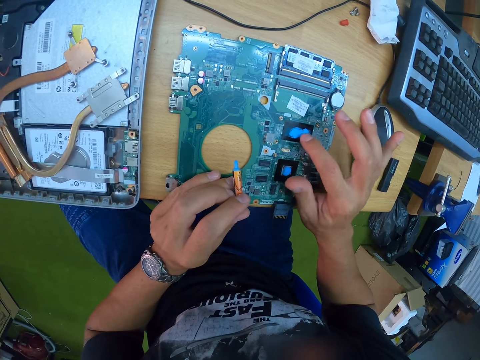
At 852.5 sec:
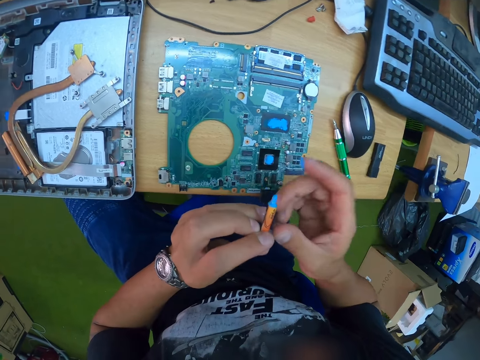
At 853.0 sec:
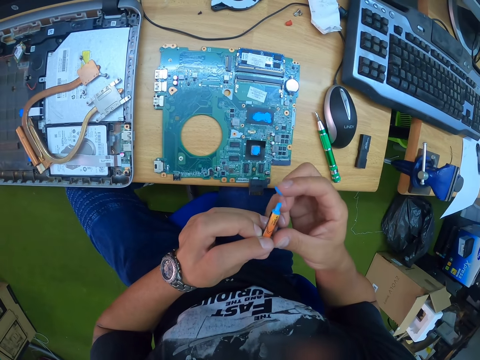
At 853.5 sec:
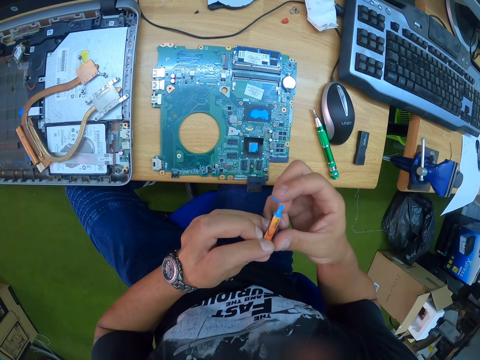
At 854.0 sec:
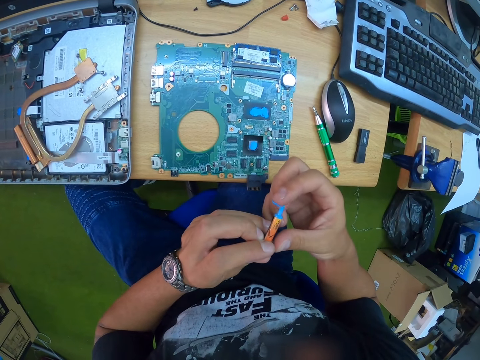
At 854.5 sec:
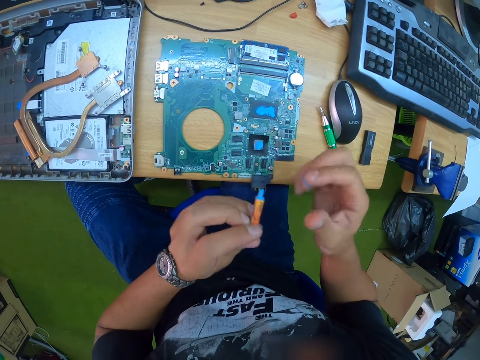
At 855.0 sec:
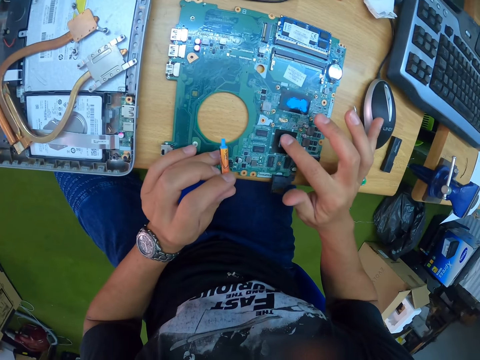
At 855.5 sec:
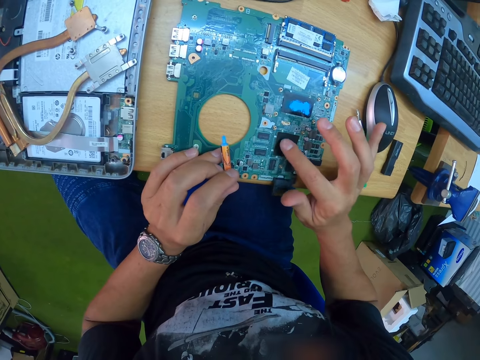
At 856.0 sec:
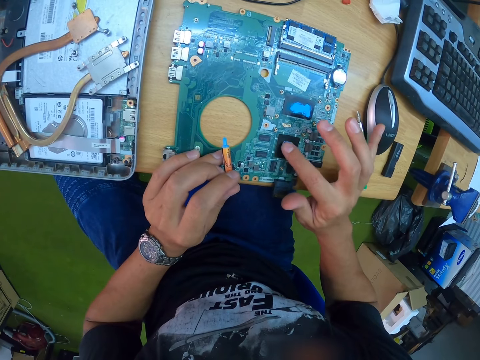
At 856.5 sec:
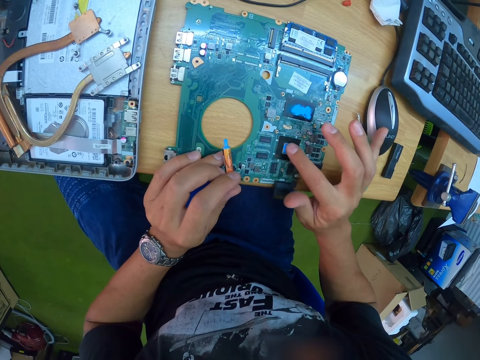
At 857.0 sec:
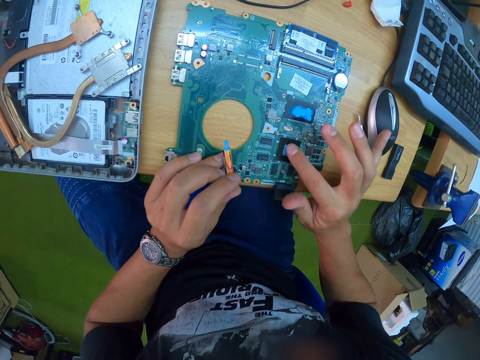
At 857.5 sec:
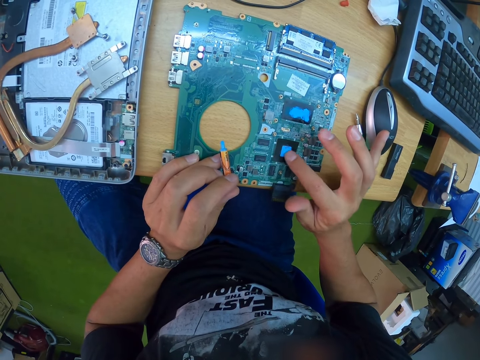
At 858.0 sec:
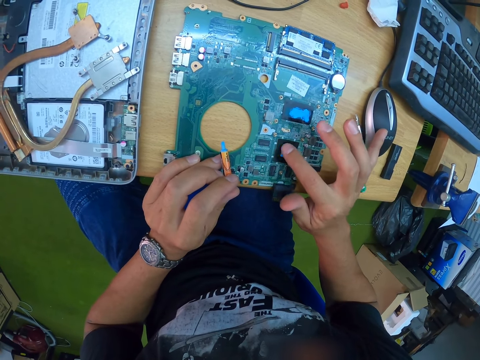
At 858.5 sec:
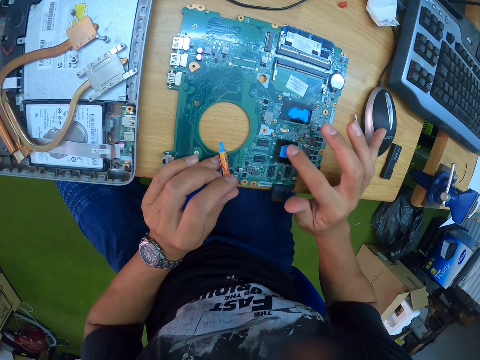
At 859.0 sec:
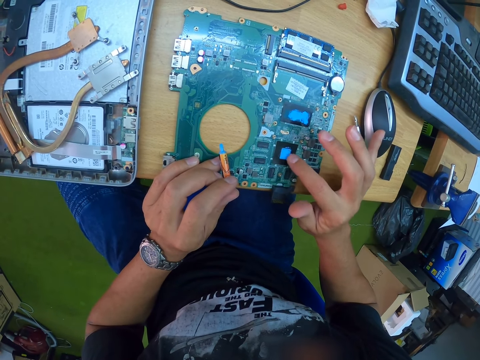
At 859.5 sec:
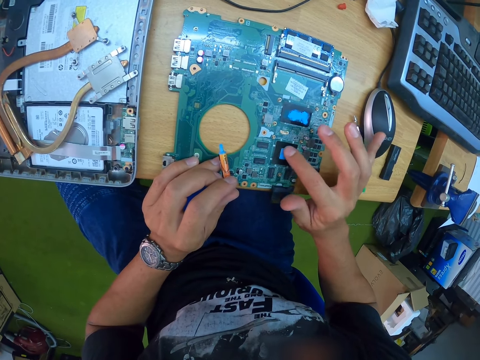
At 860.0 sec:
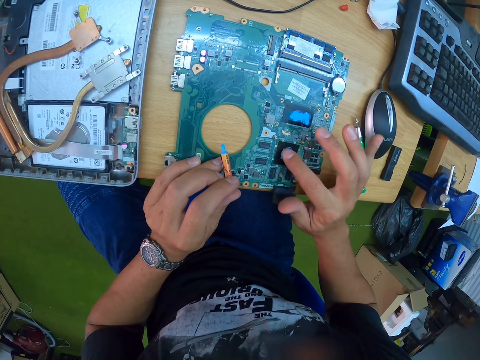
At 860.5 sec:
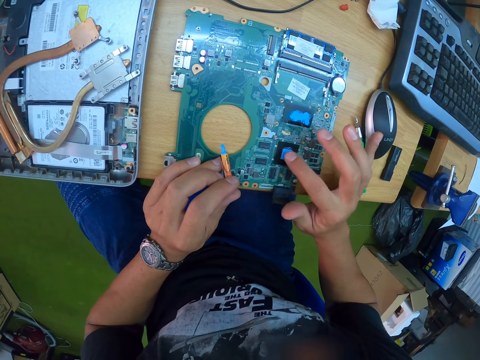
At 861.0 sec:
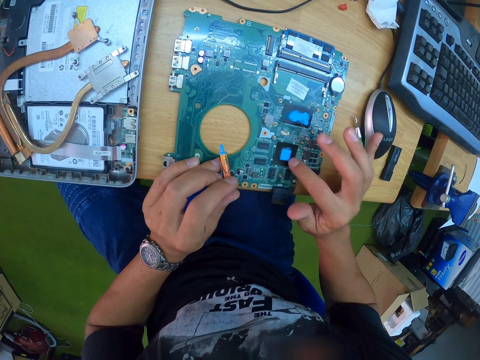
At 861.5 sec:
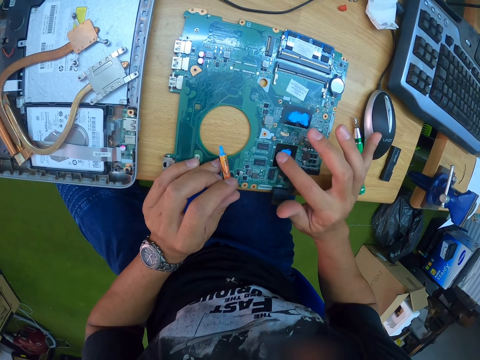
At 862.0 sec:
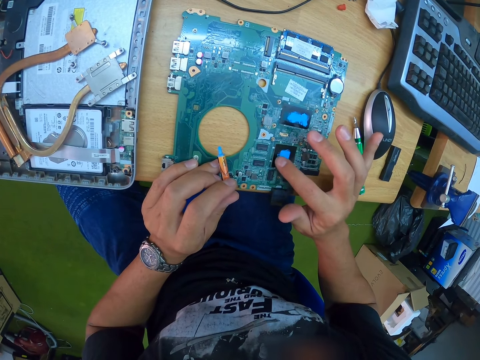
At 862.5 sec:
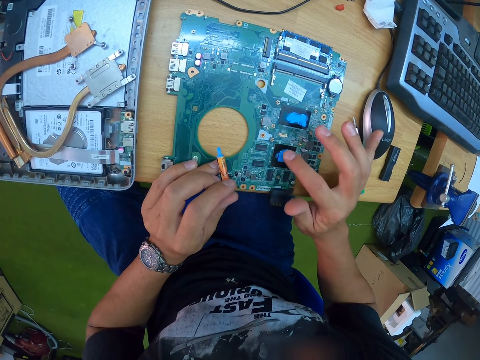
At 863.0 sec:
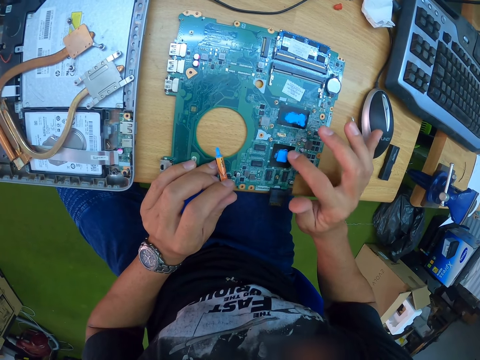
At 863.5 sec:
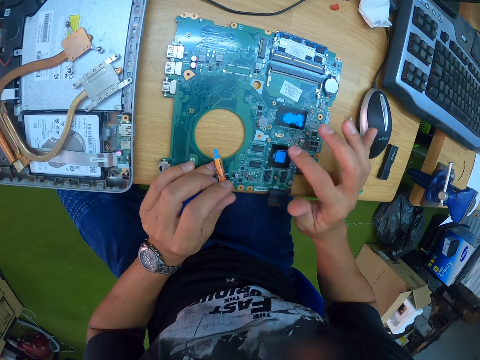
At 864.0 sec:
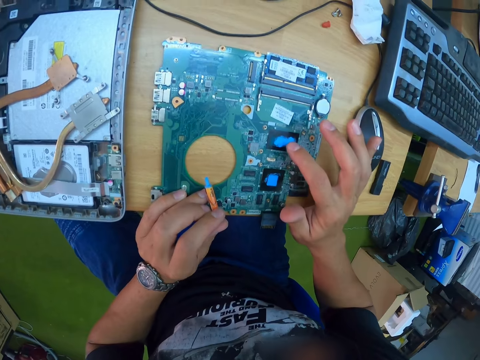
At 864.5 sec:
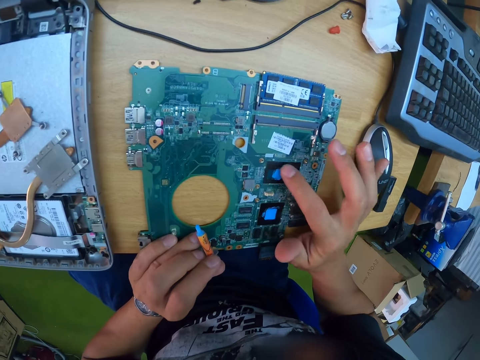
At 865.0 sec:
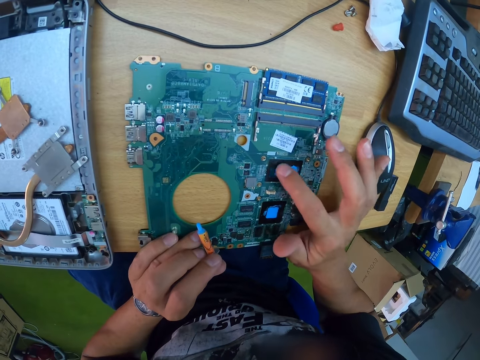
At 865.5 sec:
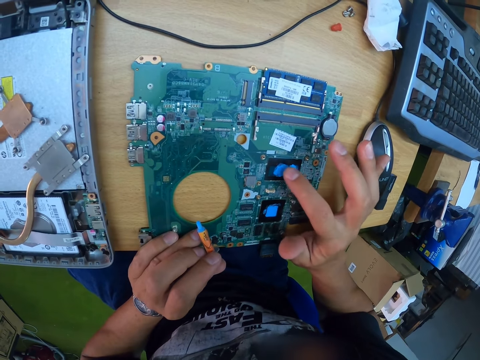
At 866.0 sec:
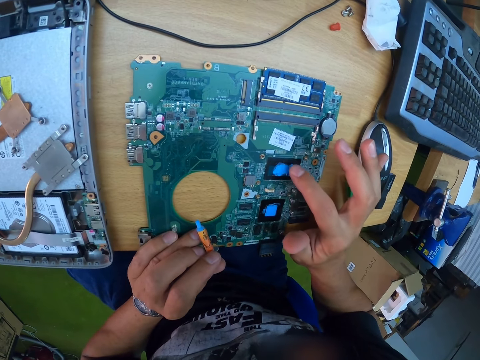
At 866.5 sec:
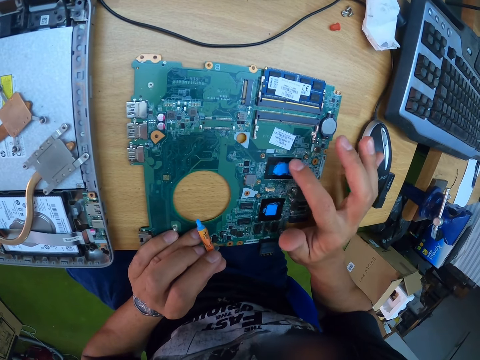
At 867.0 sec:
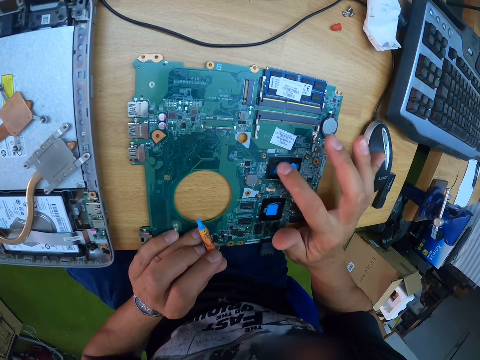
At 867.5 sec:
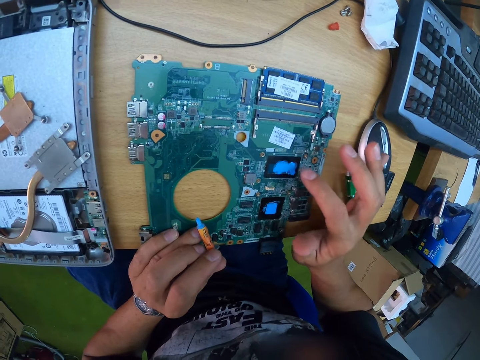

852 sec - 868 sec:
The camera wearer presses something on his finger. He picks paste from the thermal paste with the index finger of his right hand. He rubs the paste on the south bridge on the motherboard with the index finger of his right hand. He rubs the paste on the south bridge again.

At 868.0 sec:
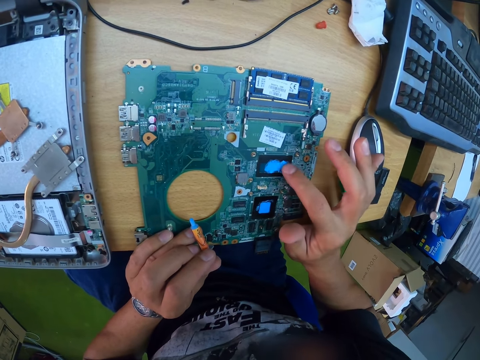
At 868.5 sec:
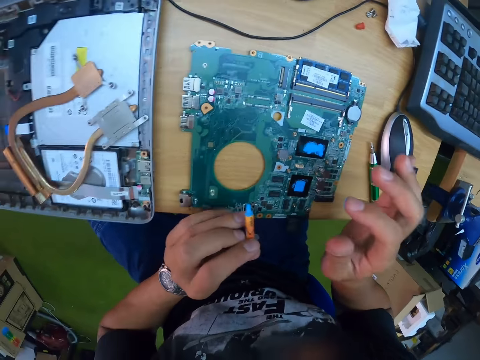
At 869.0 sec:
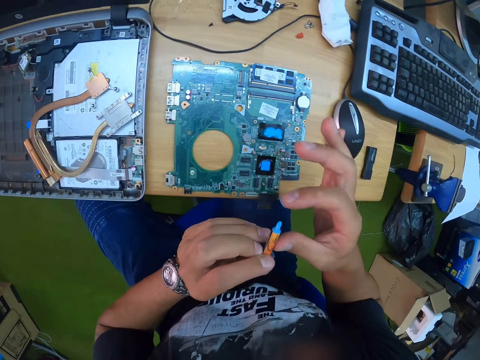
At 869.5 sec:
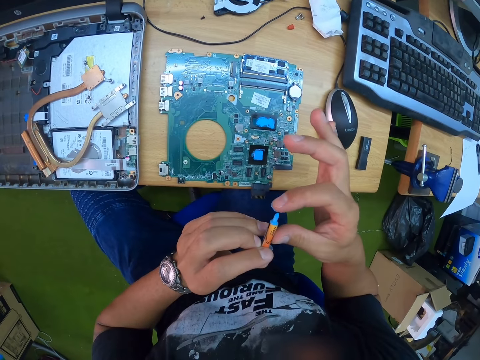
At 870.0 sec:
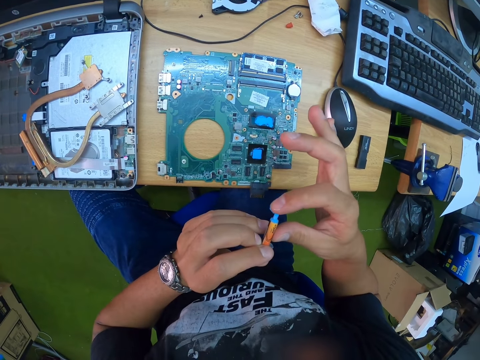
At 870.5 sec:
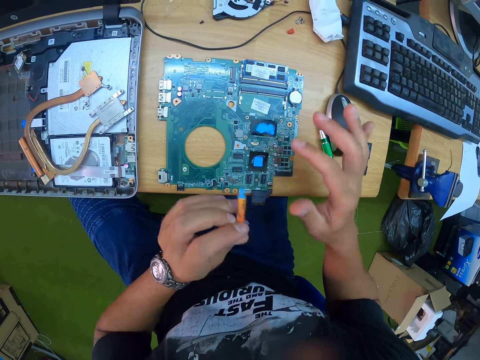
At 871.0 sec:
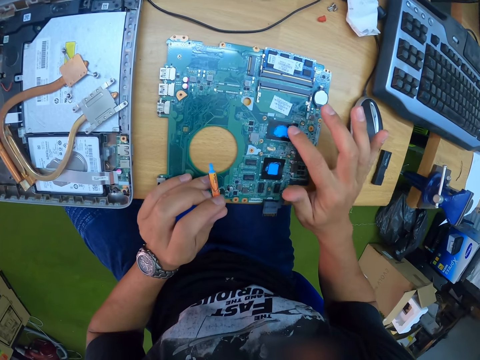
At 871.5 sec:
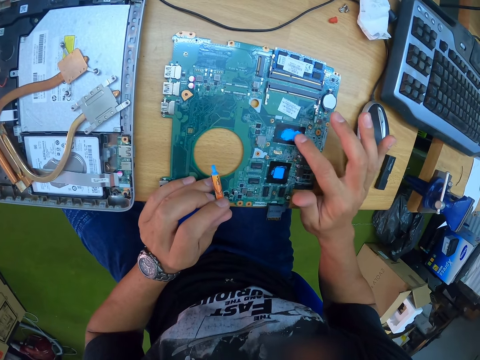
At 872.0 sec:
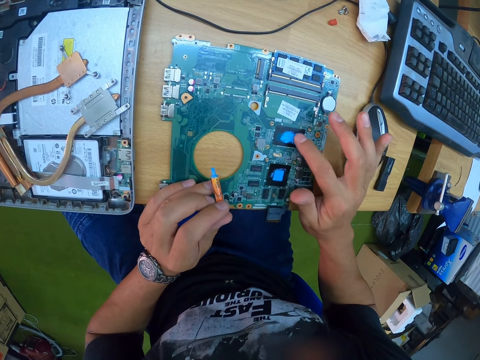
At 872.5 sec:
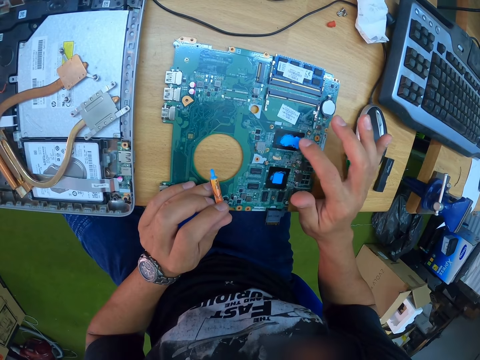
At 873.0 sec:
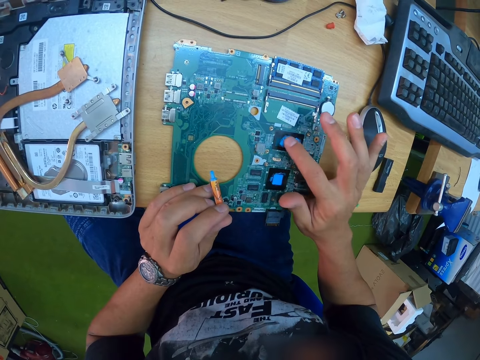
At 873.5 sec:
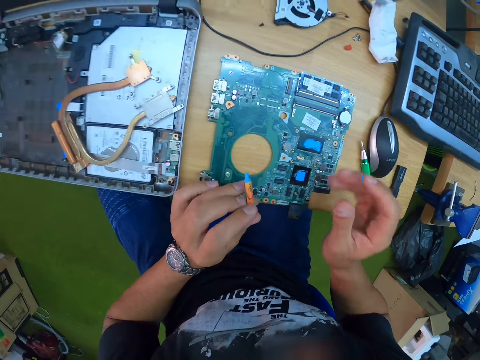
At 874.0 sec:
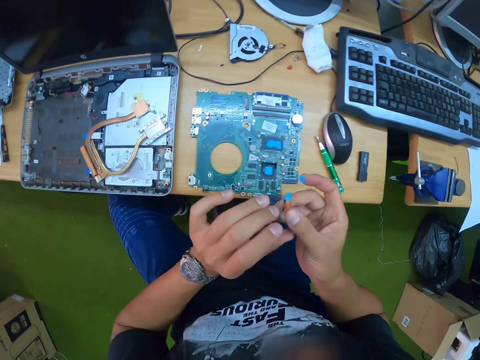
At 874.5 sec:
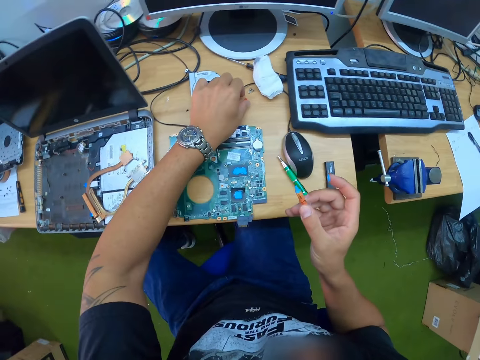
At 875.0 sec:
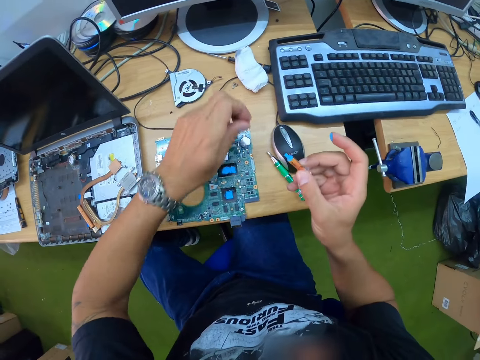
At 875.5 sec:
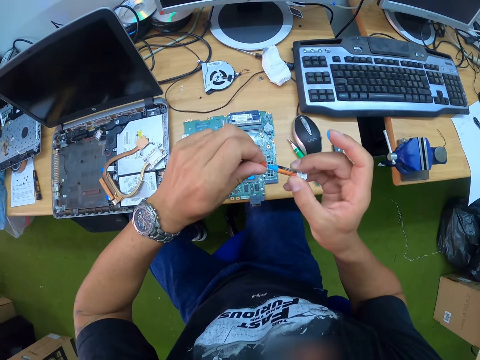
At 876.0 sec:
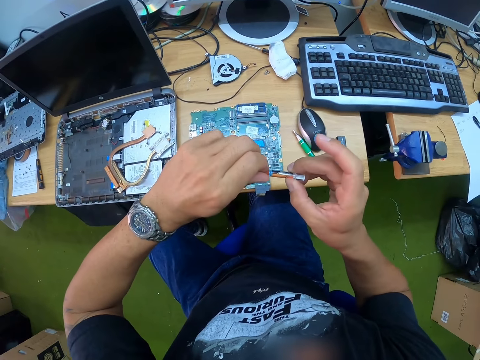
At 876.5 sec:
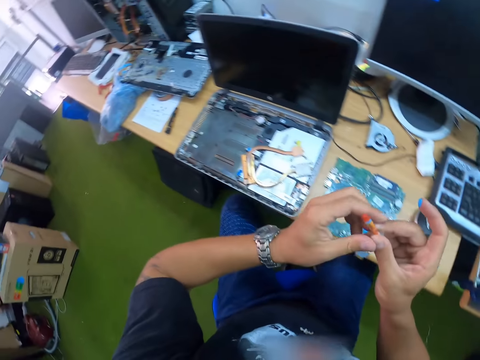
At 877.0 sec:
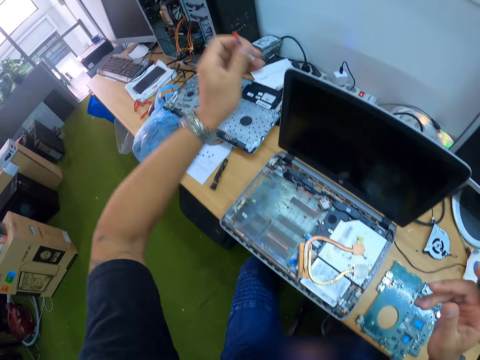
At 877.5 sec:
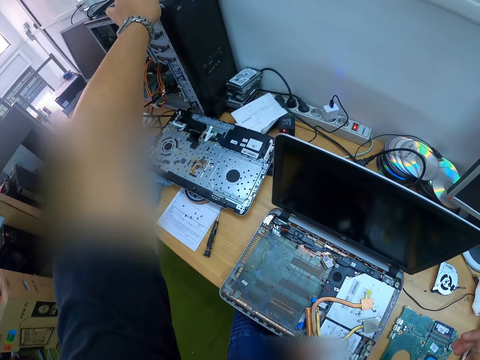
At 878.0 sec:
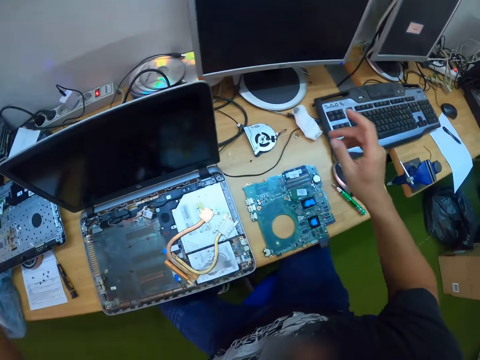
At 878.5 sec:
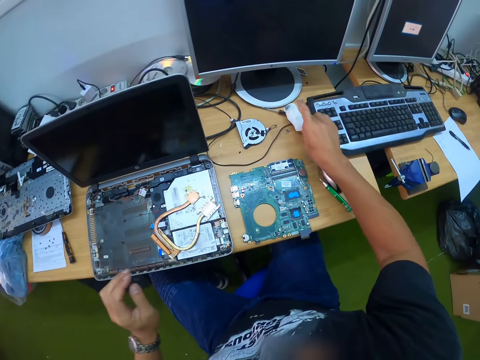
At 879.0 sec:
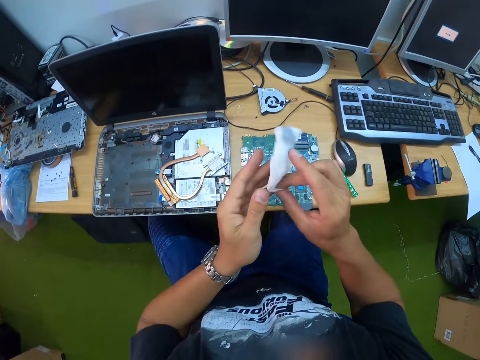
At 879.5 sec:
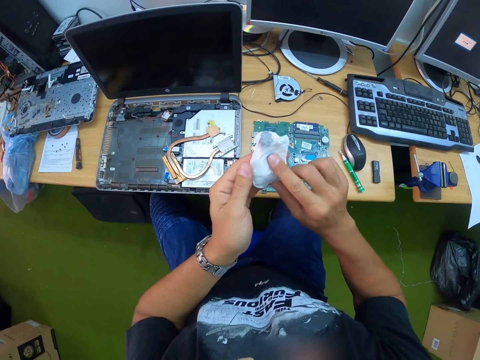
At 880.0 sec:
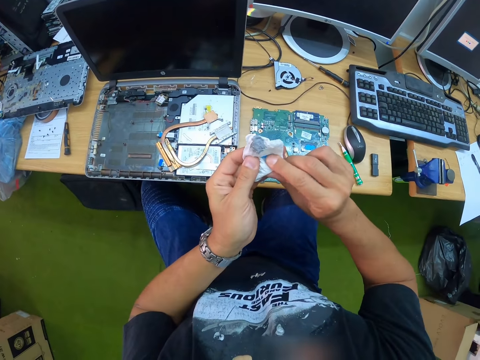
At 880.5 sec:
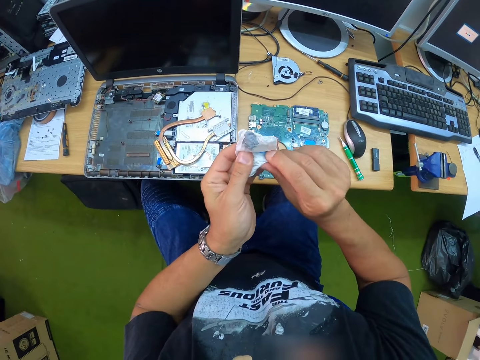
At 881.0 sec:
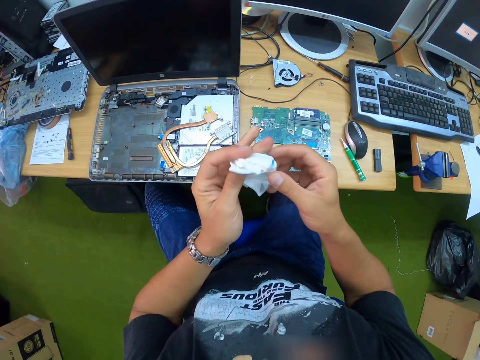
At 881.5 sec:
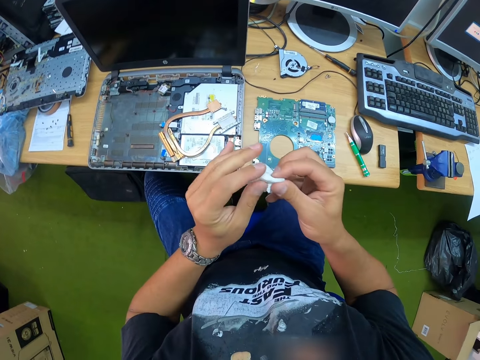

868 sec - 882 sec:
The camera wearer presses something on his finger. He picks paste from the thermal paste with the index finger of his right hand. He presses something on his finger again. He rubs the paste on the south bridge on the motherboard with the index finger of his right hand. He transfers the thermal paste from his left hand to his right hand. He picks up the cover of the thermal paste from the desk with his left hand. He closes the thermal paste with the cover in his left hand. He transfers the thermal paste from his right hand to his left hand. He places the thermal paste on a computer case on the desk with his left hand. He picks up a tissue paper from the desk with his right hand. He cleans both hands with the tissue paper.
